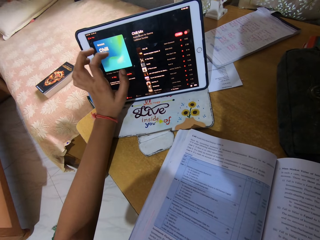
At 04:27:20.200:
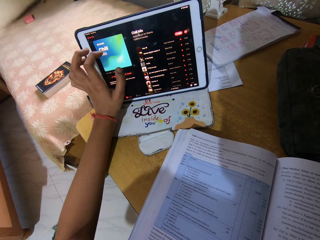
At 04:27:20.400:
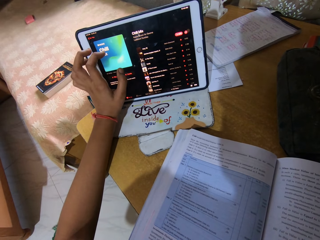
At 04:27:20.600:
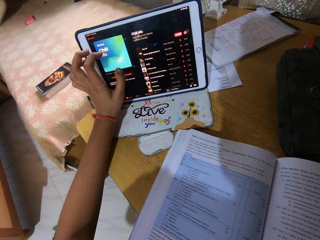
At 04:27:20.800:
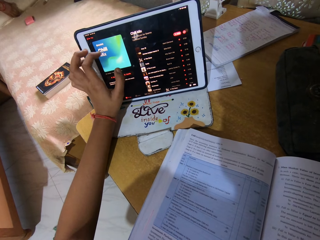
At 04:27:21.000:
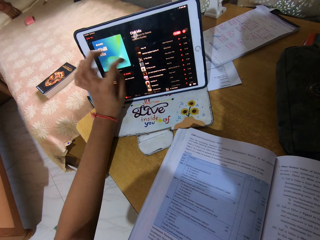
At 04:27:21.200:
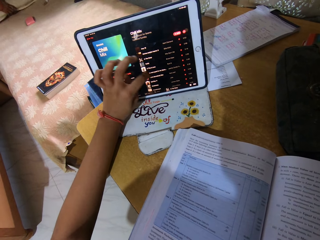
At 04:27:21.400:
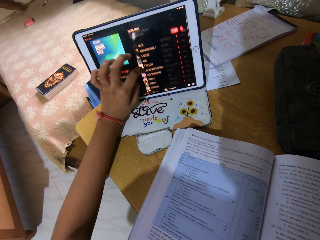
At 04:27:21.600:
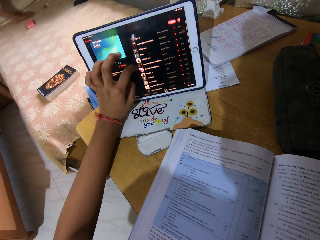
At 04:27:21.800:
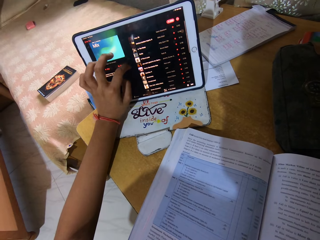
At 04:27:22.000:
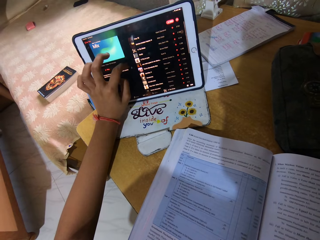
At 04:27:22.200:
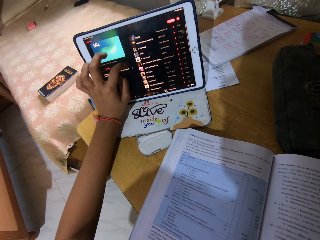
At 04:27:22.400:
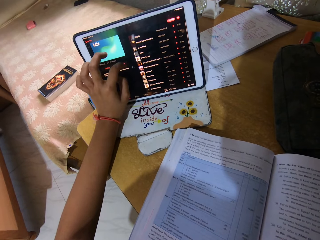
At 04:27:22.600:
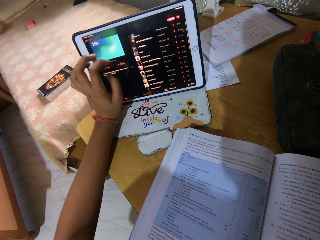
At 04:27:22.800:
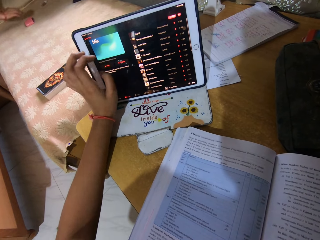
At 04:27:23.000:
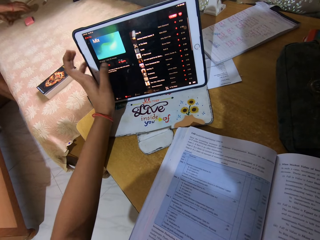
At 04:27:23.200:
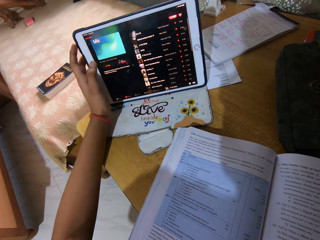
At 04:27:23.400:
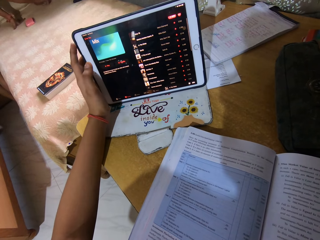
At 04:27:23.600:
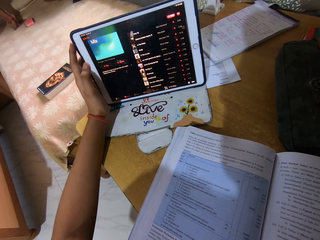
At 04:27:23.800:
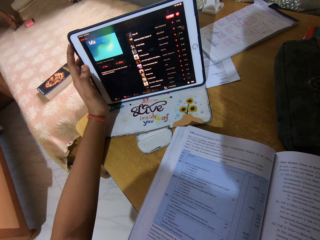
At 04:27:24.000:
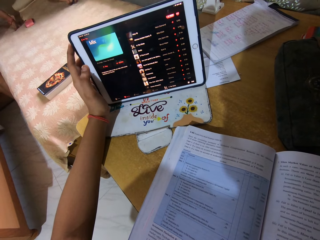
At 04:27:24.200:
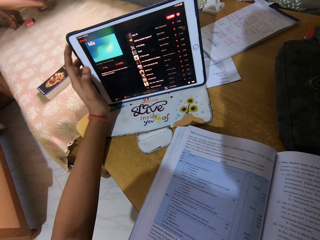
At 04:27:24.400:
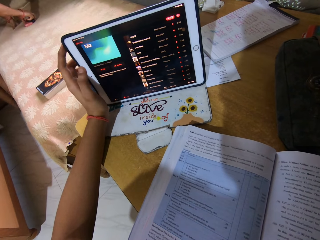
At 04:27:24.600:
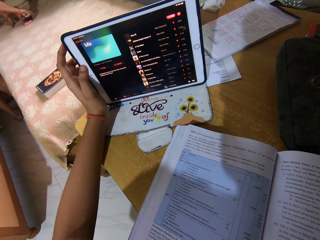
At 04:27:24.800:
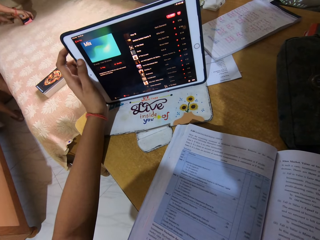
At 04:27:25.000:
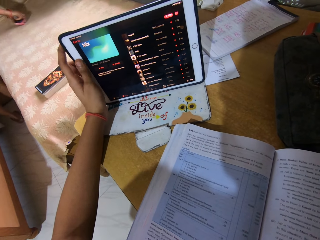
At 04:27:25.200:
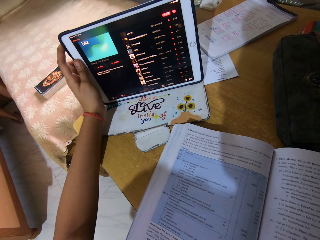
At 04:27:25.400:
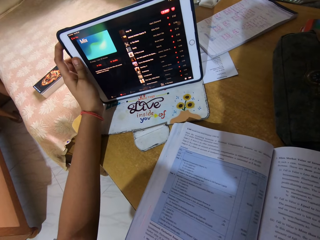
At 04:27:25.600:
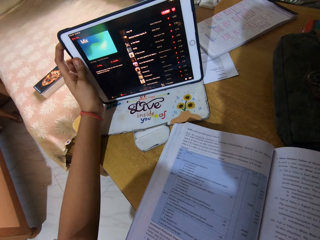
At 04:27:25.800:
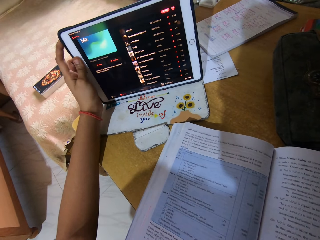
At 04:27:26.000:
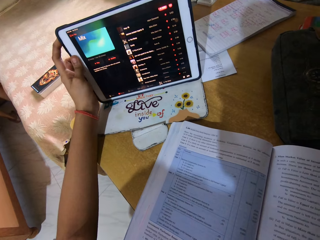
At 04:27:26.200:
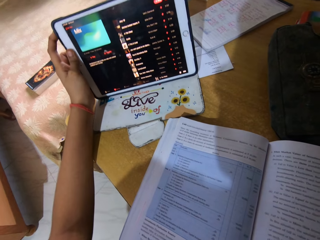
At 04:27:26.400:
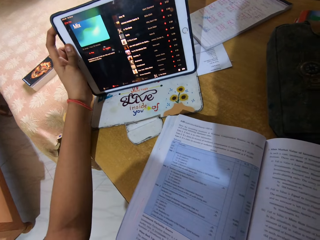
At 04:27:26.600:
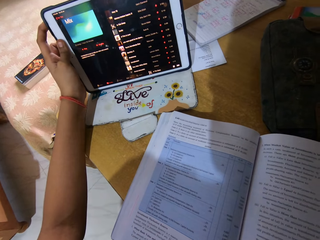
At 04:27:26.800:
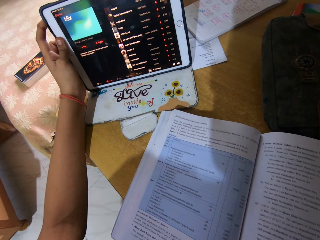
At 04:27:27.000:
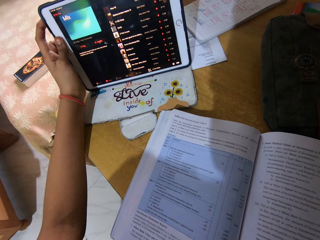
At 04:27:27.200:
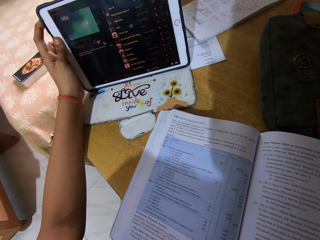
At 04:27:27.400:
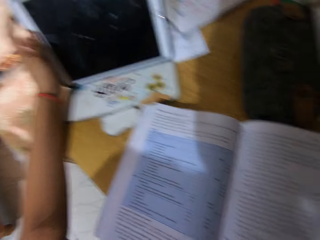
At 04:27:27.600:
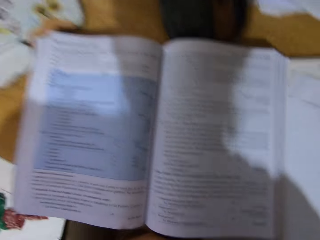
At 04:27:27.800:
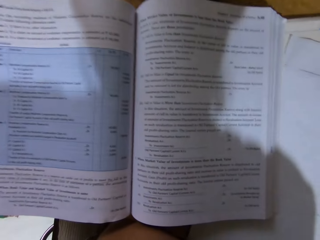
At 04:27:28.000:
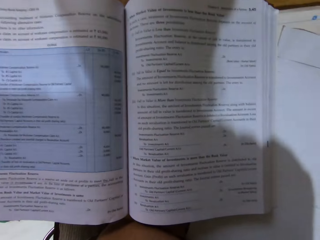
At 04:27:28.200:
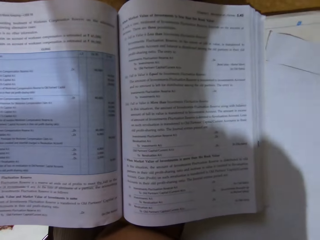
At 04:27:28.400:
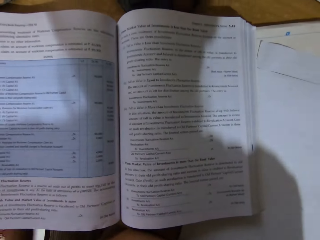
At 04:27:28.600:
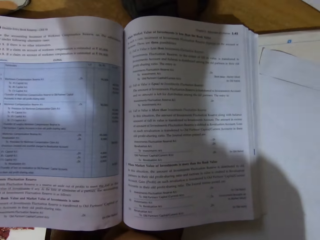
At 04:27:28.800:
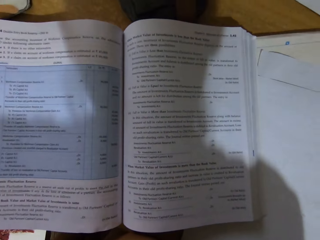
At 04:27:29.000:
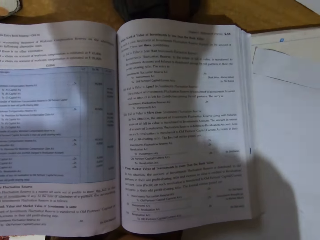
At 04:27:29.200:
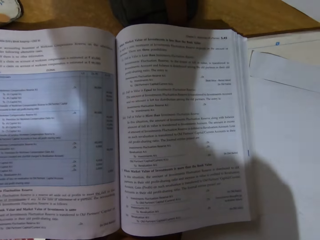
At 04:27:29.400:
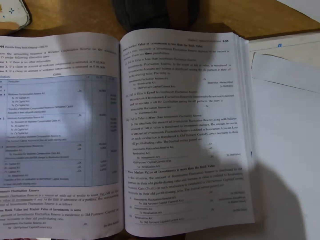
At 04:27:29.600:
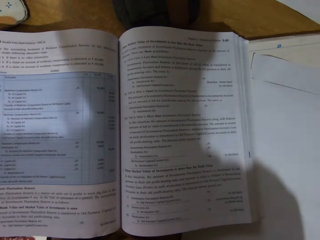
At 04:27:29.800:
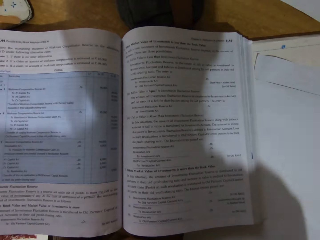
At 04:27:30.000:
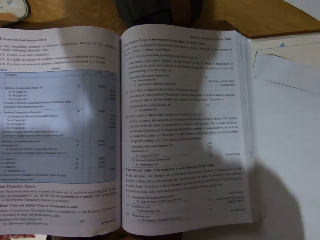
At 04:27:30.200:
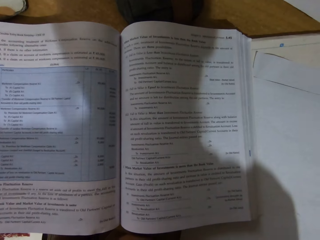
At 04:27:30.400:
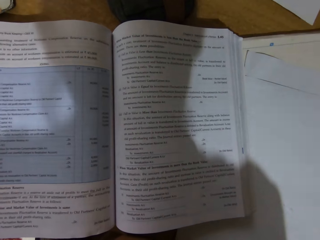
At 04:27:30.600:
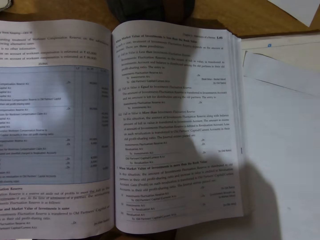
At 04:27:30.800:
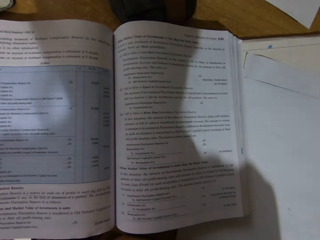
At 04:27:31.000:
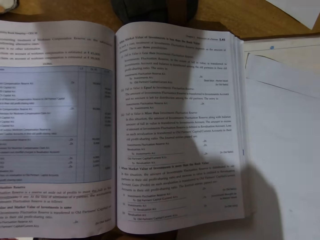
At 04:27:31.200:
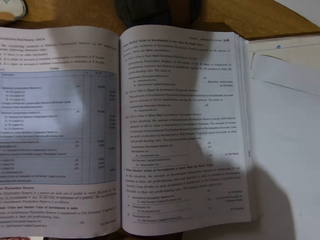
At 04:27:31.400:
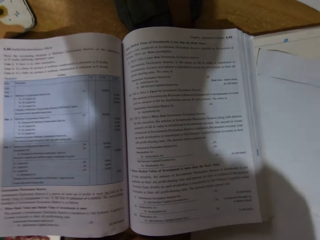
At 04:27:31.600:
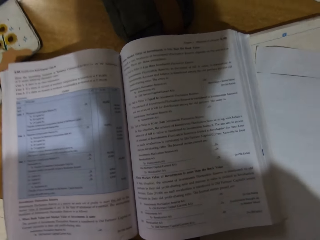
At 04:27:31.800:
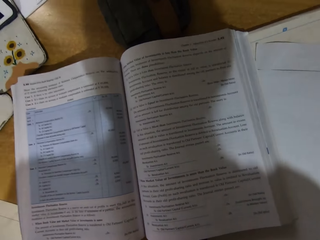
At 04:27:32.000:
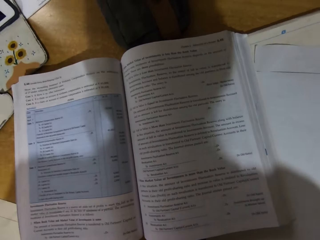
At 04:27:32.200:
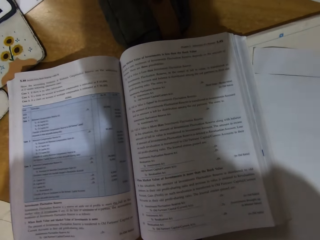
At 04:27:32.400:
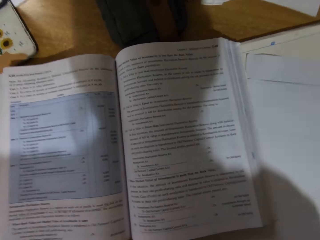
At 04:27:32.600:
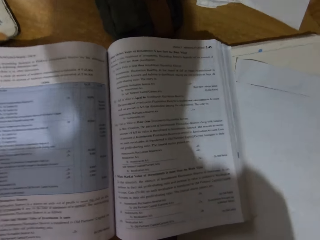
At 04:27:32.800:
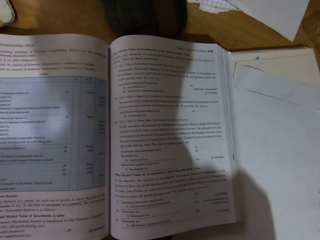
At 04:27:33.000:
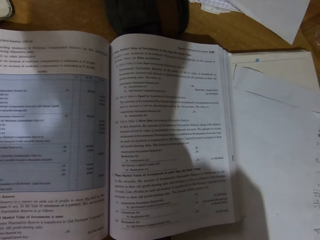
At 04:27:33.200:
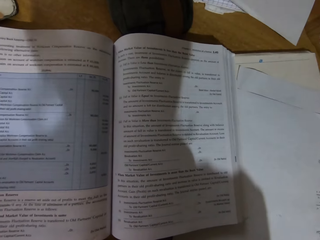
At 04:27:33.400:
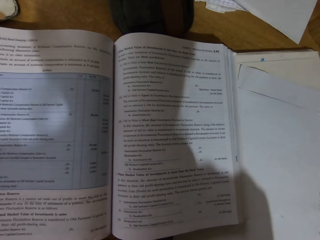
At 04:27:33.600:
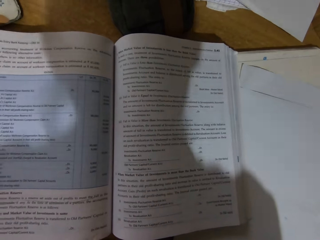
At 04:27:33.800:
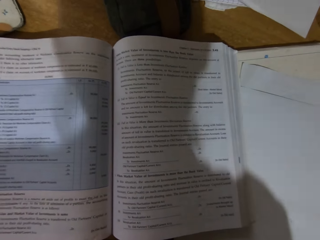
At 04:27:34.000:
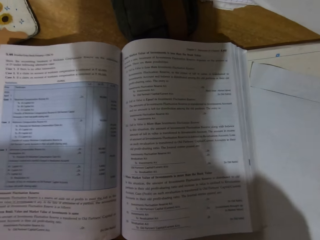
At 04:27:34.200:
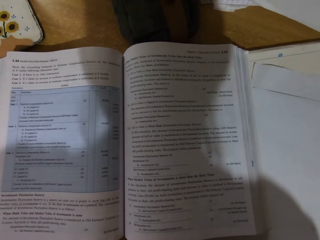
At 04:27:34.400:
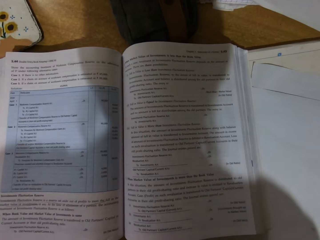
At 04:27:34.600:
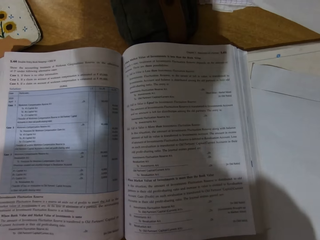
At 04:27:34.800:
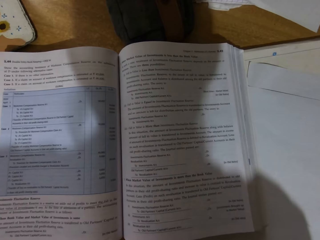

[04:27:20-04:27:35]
The camera wearer stares at the tablet. They peruse a book. They listen to music.
